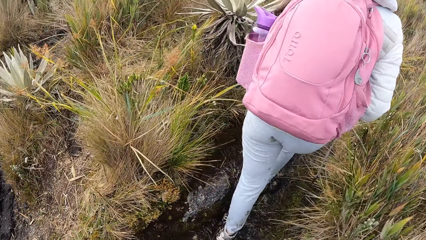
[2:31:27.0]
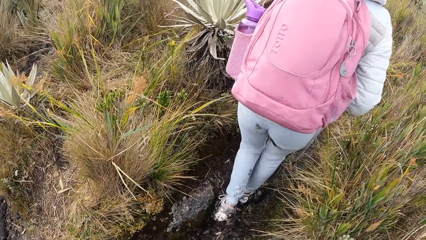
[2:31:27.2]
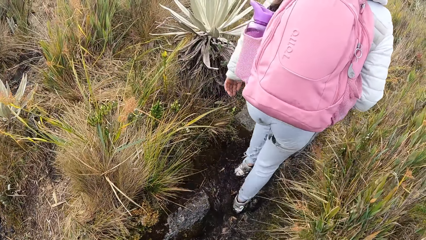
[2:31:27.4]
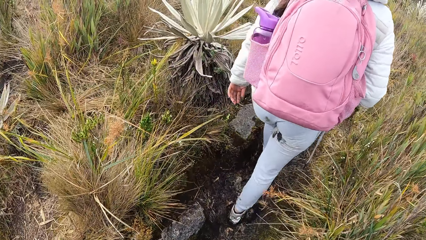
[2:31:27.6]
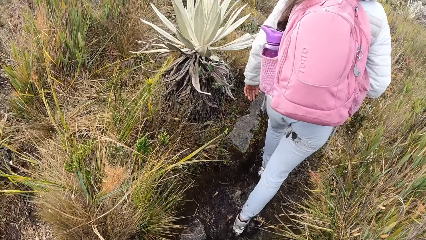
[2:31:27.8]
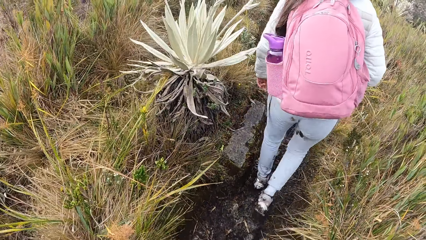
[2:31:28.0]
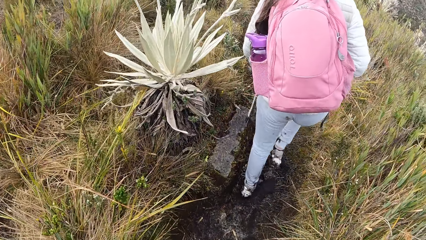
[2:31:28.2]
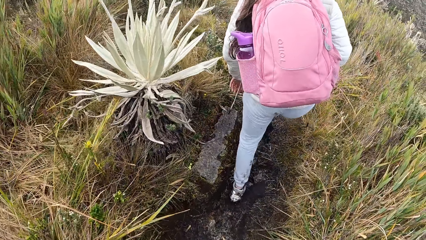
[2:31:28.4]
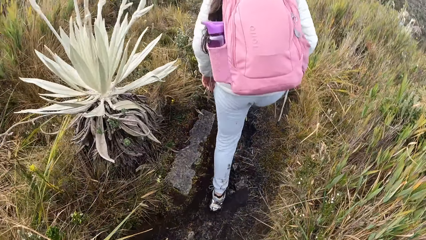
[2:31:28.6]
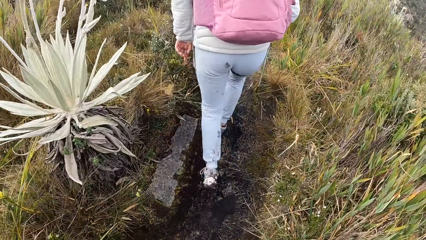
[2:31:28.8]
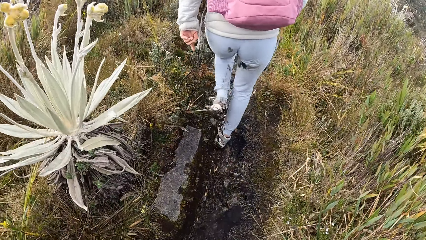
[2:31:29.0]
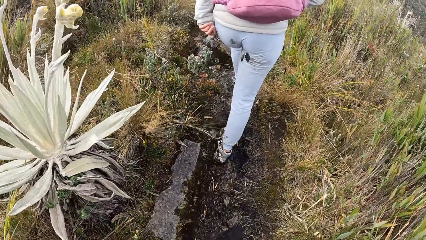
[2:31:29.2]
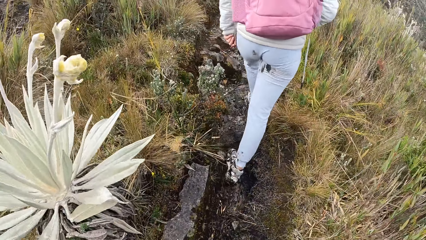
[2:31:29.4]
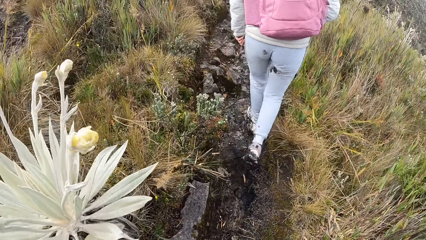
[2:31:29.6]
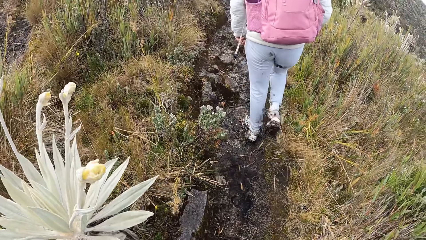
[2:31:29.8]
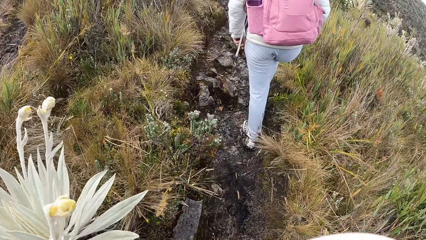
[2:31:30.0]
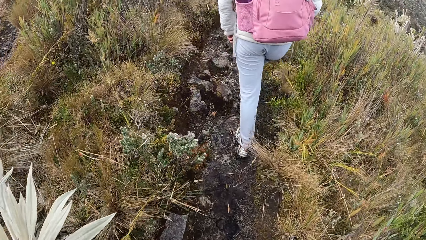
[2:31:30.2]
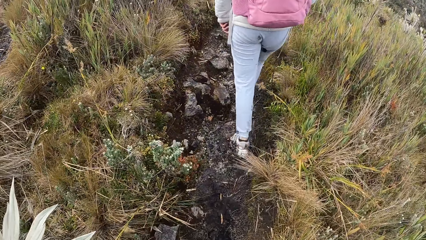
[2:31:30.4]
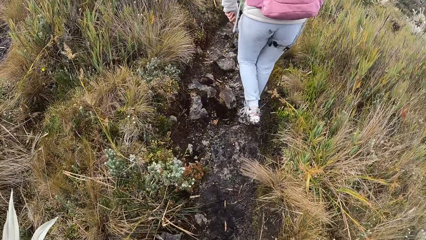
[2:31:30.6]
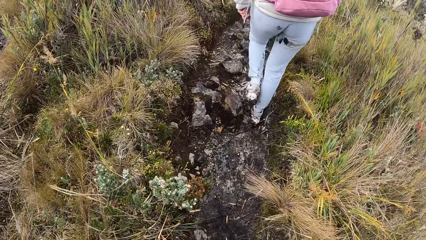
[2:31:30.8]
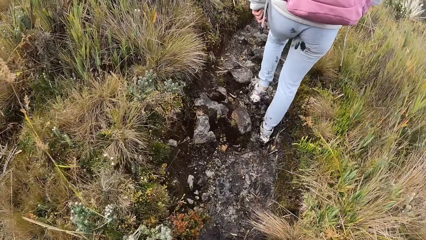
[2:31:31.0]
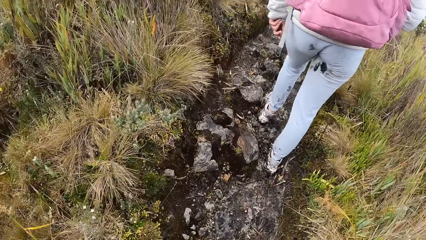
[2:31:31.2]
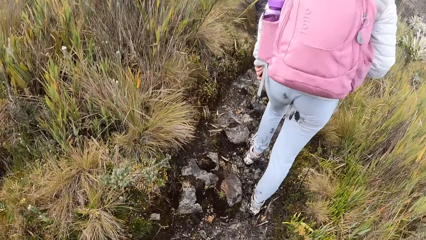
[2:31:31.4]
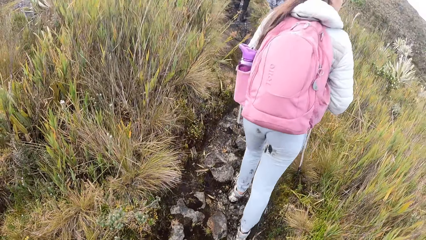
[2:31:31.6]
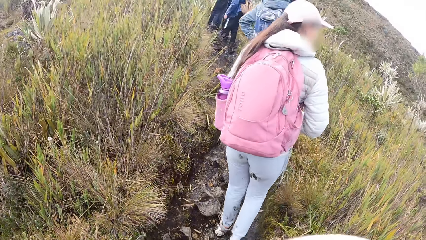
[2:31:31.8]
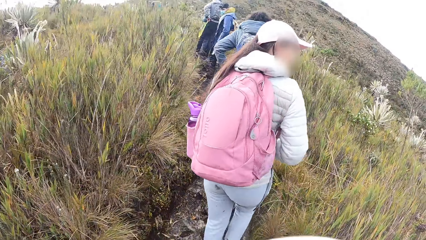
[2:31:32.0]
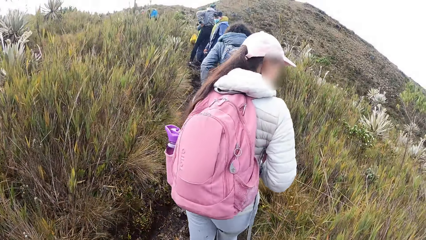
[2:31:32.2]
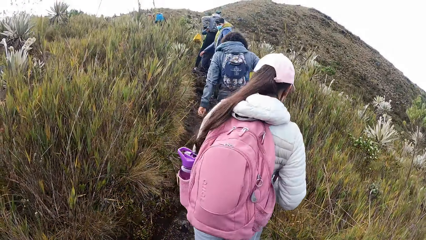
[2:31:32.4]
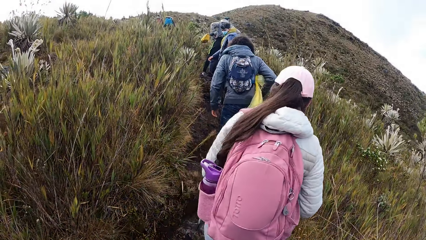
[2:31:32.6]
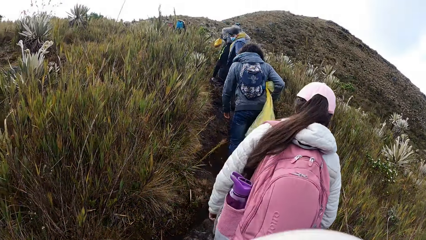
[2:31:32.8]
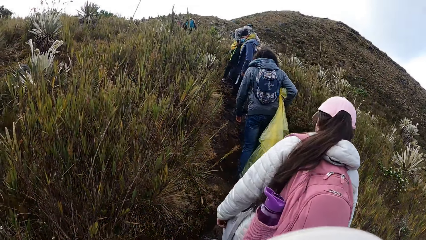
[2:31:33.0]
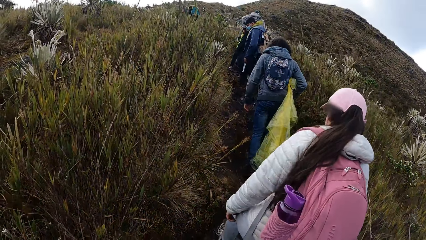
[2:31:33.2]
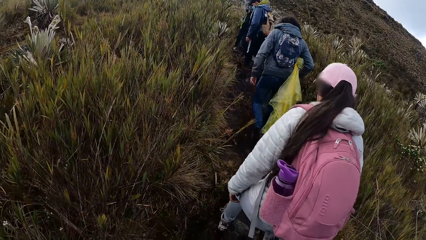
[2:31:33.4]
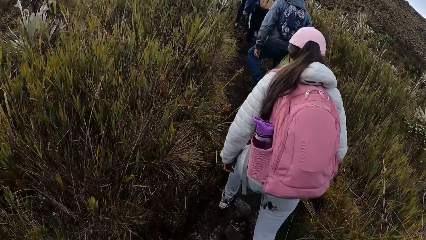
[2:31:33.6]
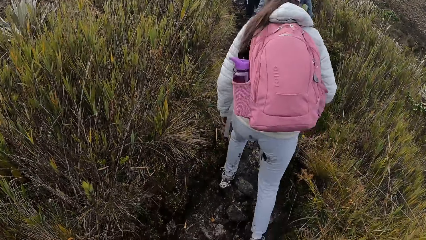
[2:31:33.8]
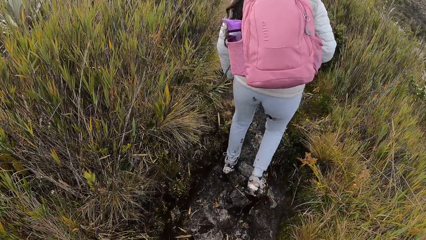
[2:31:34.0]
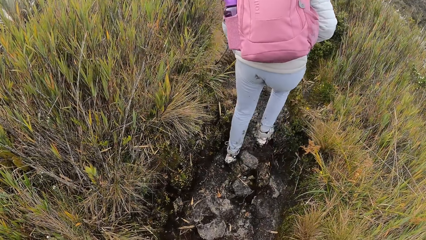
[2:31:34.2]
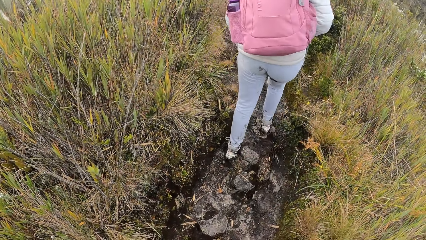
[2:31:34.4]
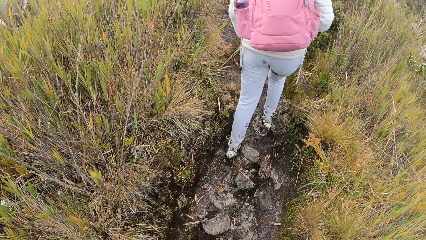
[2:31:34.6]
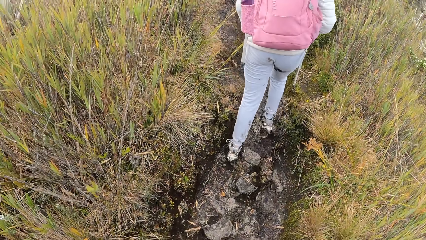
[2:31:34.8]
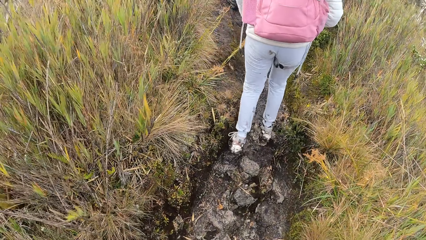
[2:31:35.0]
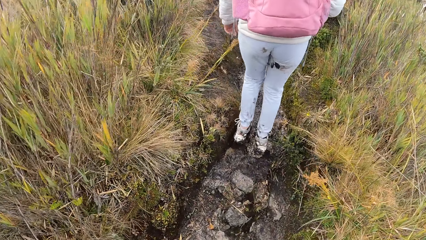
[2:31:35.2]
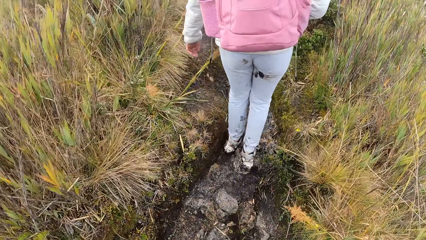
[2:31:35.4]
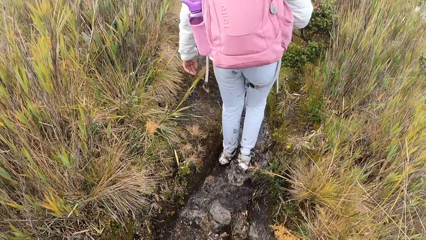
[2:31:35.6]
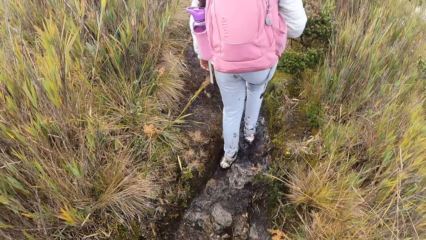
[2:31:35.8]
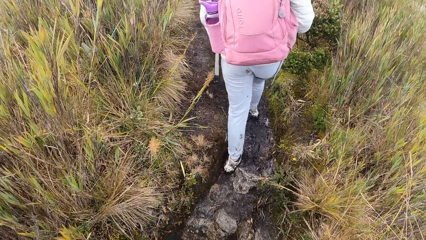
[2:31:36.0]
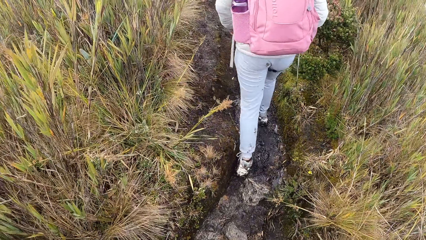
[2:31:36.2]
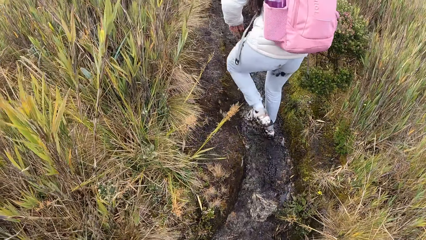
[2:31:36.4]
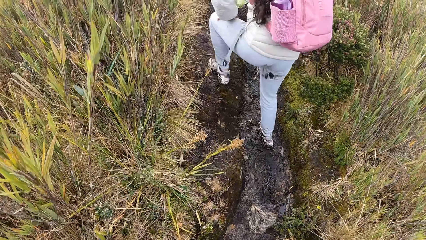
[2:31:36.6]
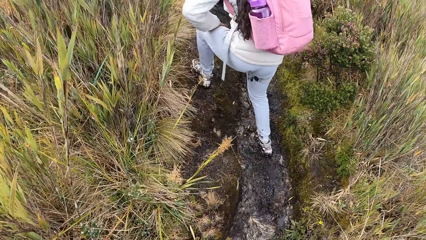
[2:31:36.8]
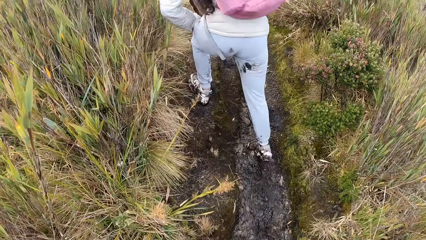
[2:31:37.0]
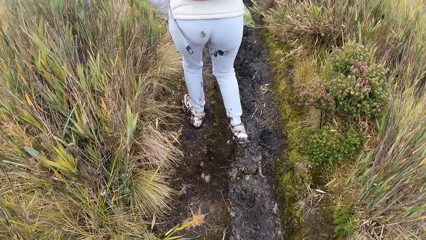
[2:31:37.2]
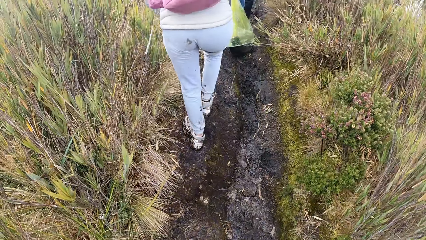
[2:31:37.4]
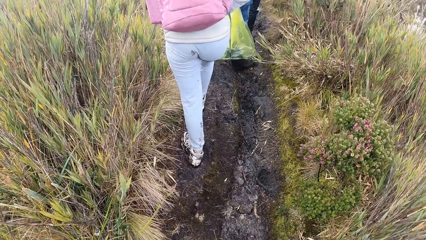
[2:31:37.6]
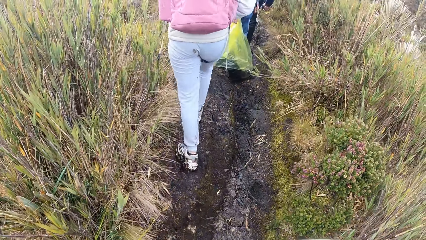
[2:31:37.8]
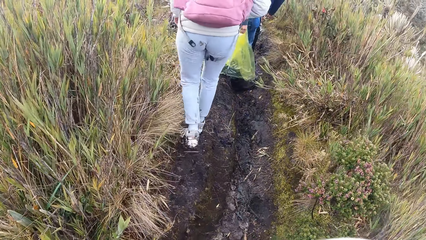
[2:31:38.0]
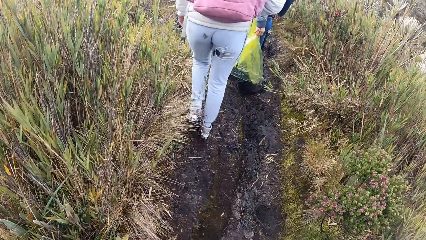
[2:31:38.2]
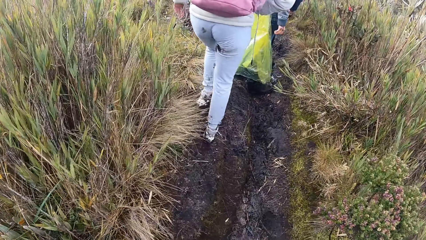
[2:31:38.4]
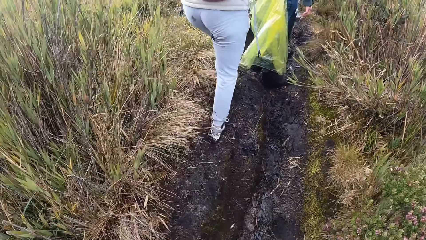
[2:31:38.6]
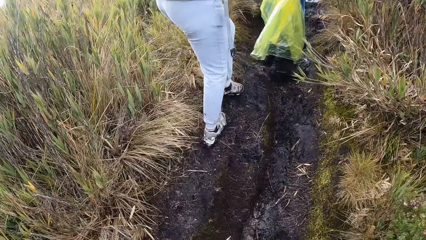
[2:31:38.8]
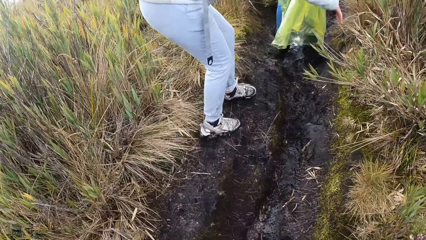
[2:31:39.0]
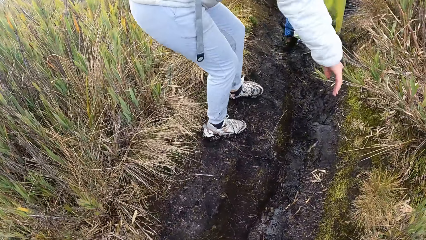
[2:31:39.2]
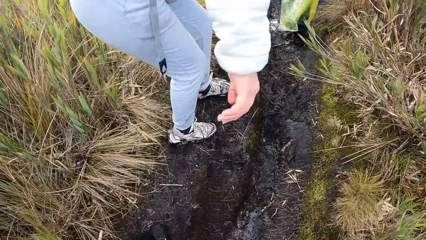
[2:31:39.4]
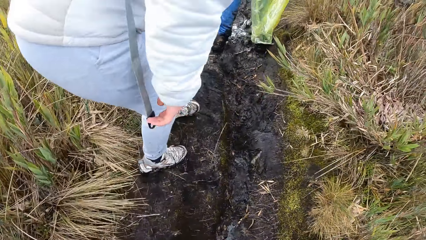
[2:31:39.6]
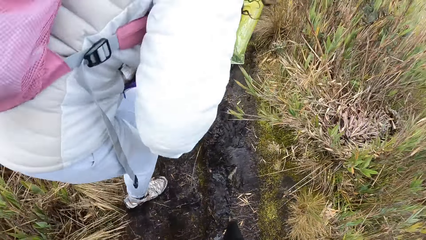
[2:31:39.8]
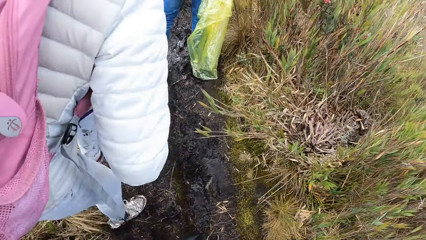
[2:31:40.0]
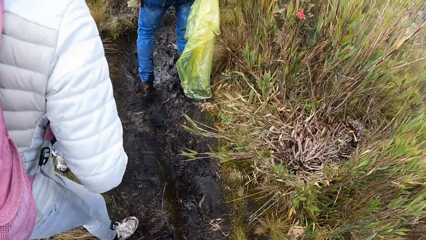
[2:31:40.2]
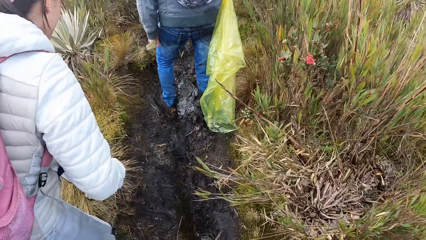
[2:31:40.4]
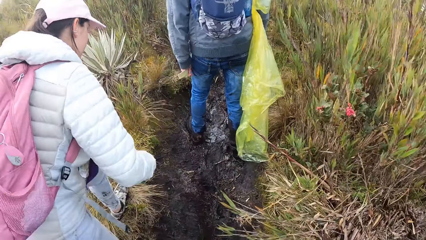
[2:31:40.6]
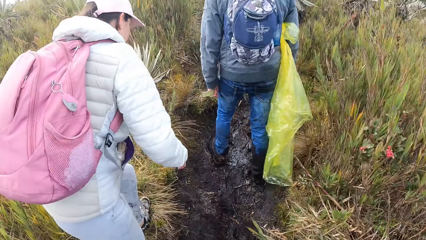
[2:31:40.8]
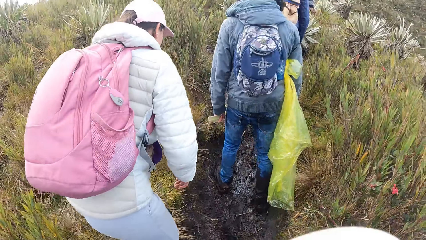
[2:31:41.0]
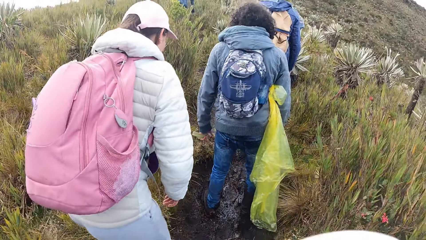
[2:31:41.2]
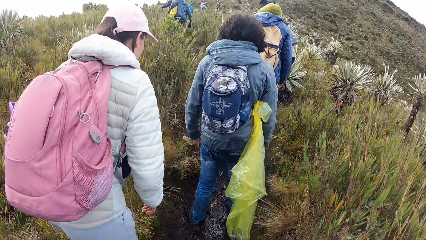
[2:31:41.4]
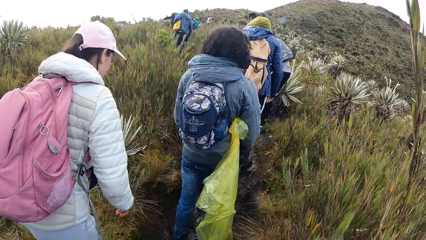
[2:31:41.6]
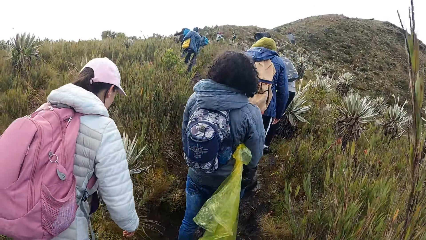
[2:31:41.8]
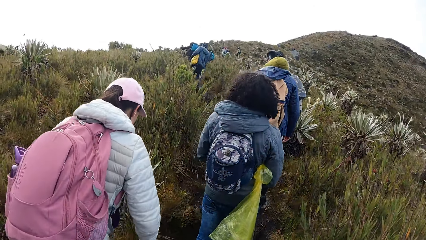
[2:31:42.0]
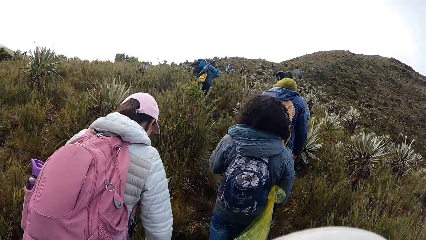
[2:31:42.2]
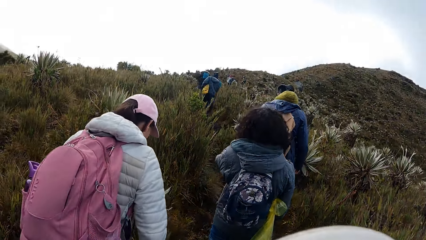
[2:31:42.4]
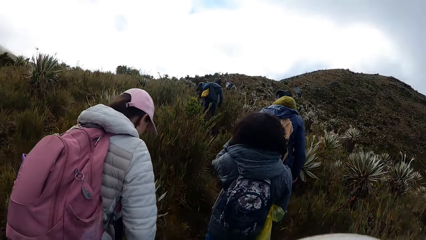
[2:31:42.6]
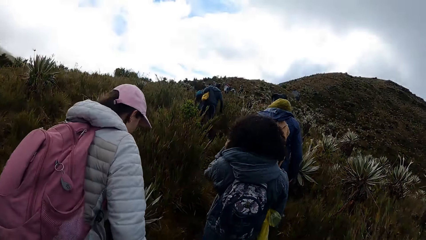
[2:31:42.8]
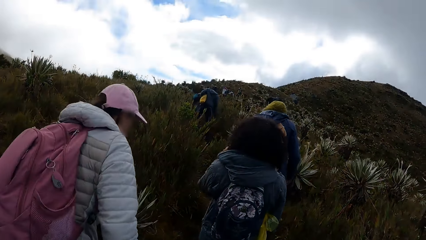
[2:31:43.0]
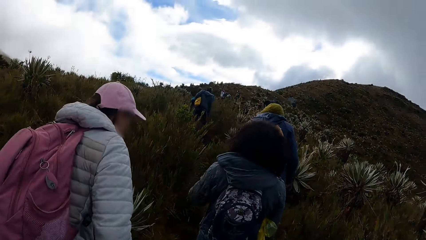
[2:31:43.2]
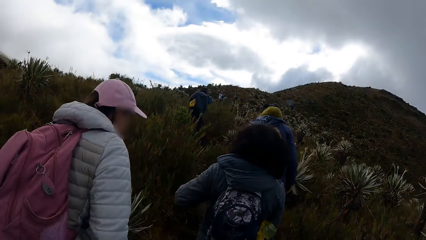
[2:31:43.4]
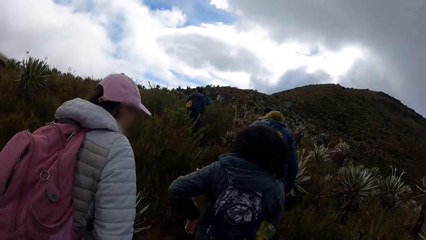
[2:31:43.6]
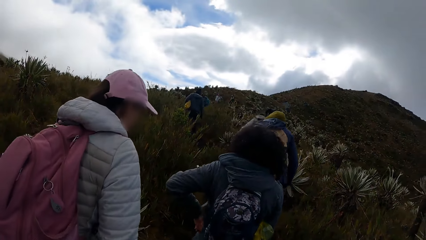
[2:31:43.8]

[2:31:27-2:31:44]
The lady looks around in the field, moves a right hand in the field, bends in the field and stands in the field.
